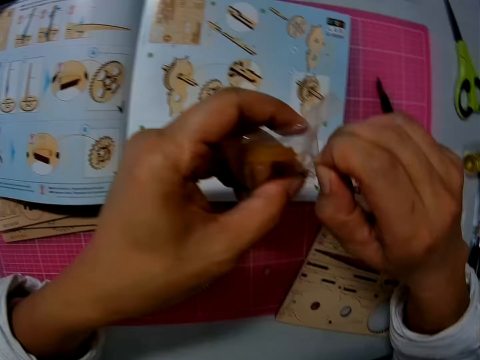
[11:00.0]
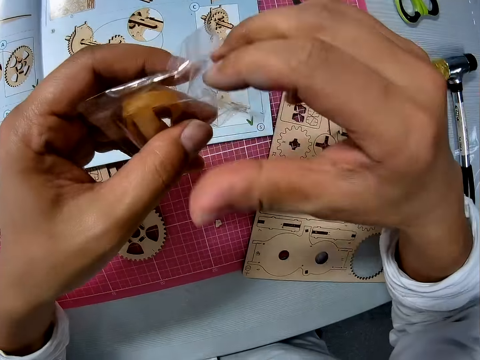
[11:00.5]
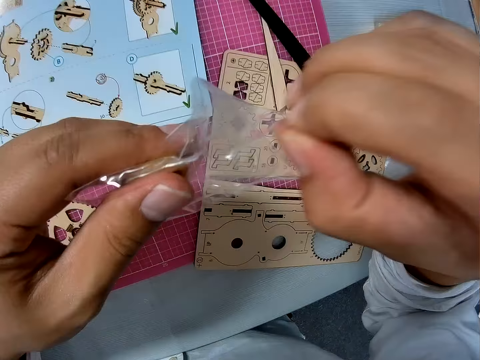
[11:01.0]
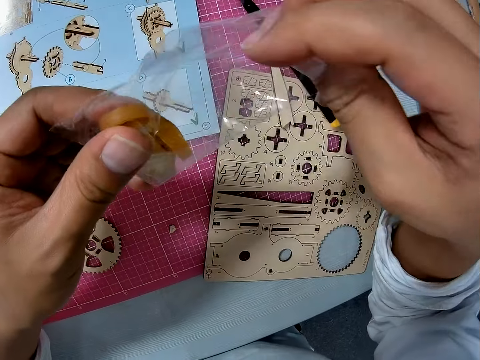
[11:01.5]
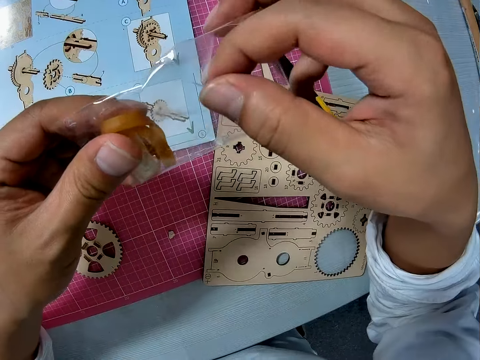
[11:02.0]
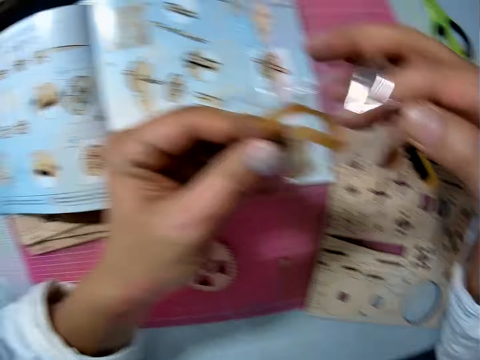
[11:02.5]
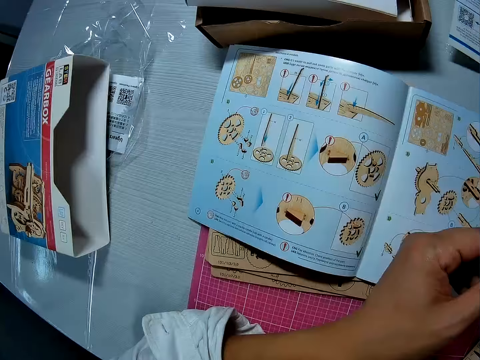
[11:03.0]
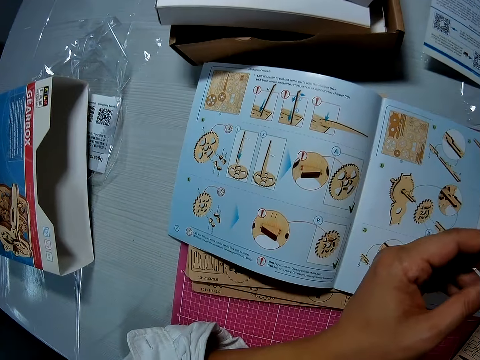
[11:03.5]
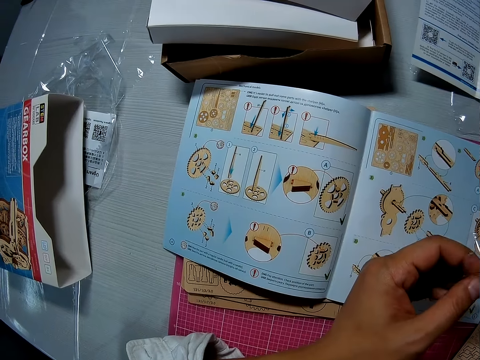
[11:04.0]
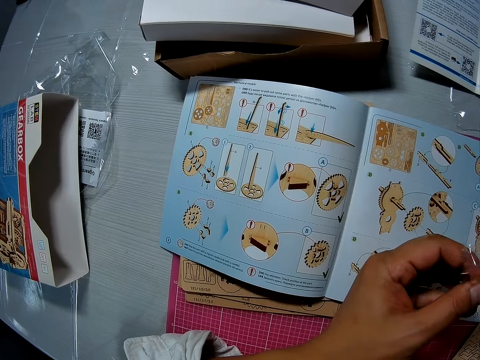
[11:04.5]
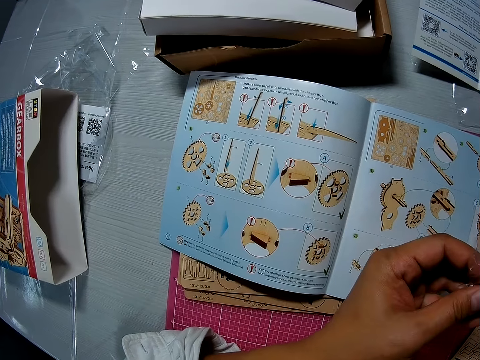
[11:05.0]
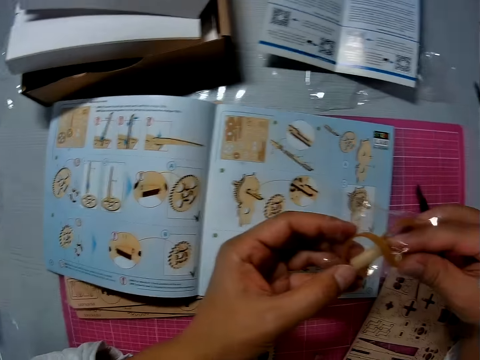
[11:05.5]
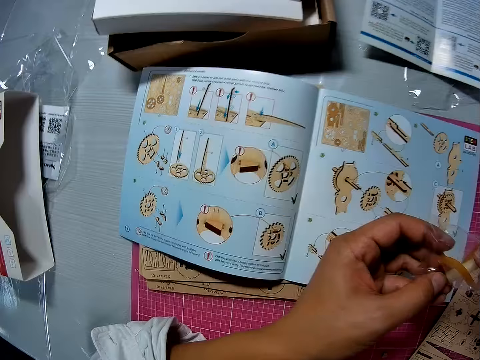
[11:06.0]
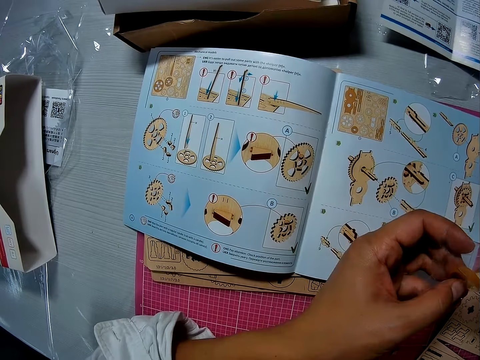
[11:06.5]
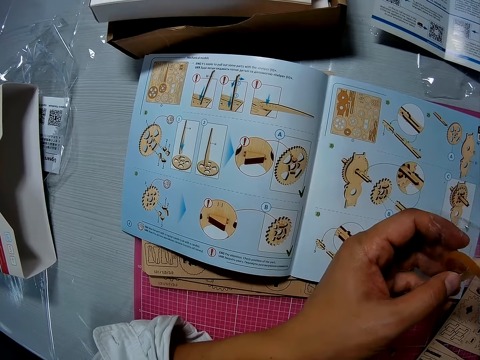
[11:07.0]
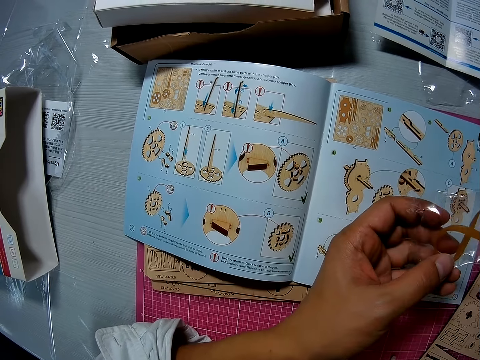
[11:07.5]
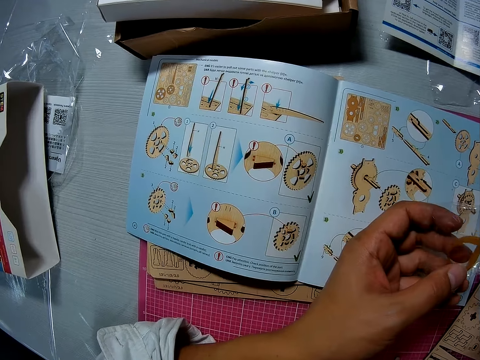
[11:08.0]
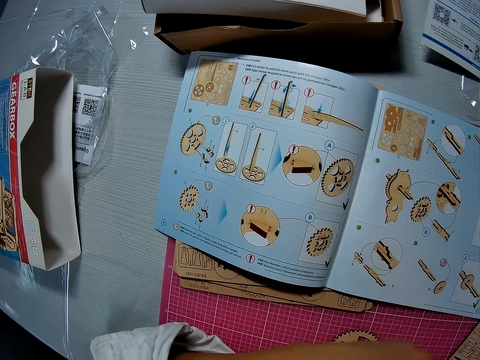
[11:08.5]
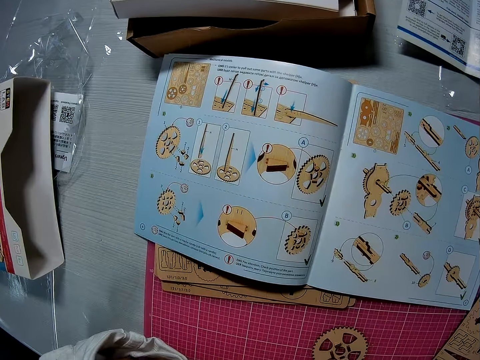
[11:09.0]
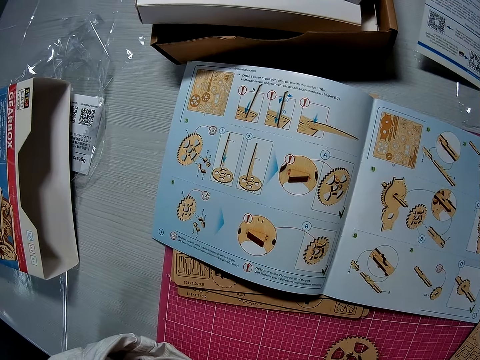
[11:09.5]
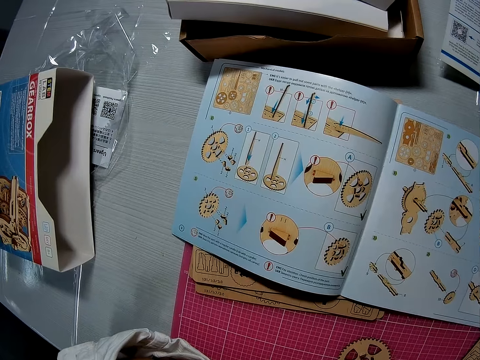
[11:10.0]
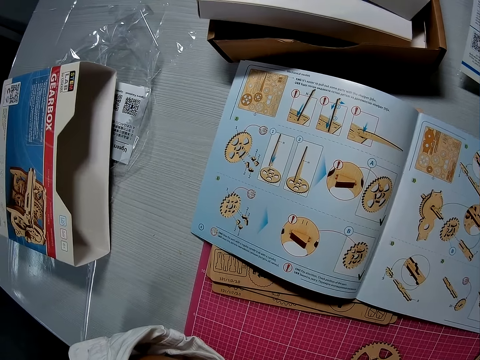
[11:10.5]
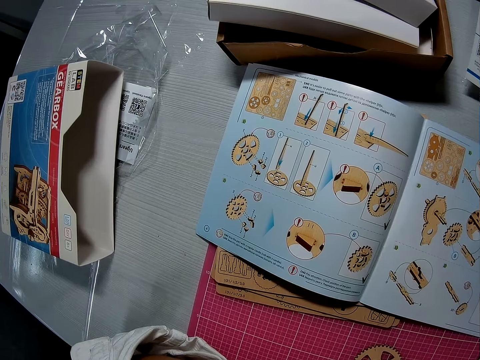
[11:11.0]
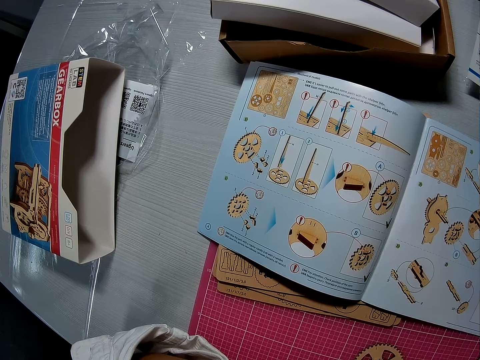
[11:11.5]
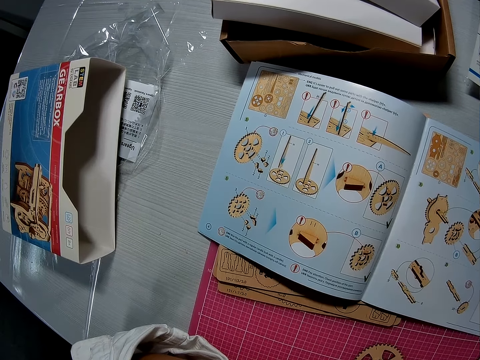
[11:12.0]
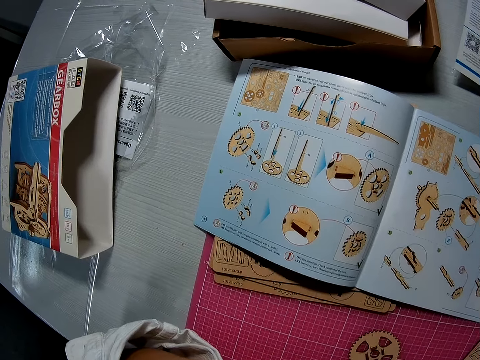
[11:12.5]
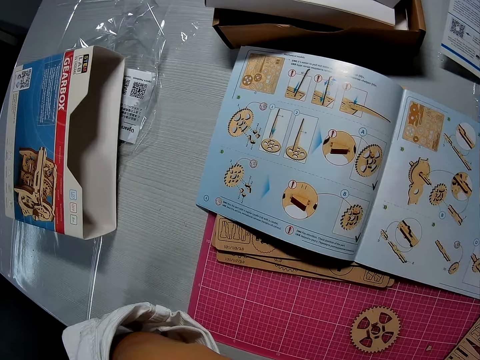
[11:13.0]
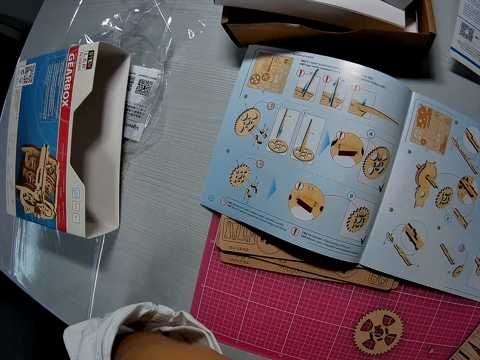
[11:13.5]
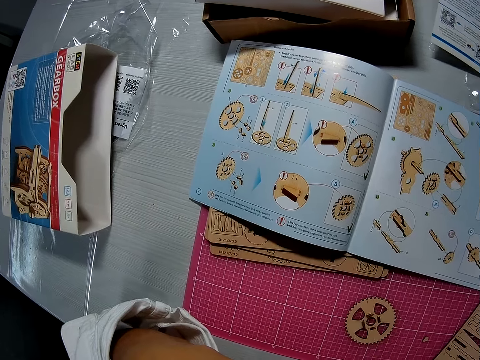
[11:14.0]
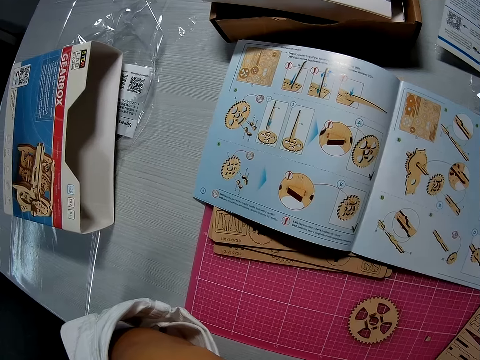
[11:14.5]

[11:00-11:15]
The camera wearer removes the gear model. They go through the manual on the table. They drop the sachet. They hold the gear model.

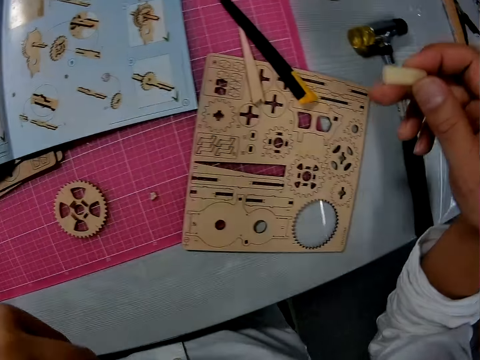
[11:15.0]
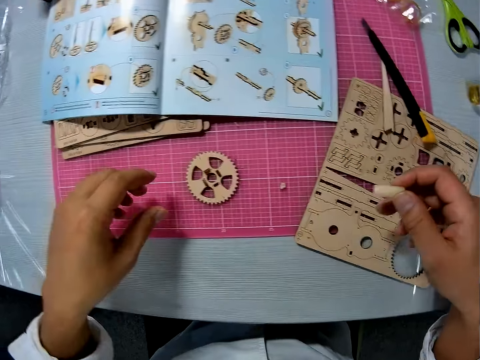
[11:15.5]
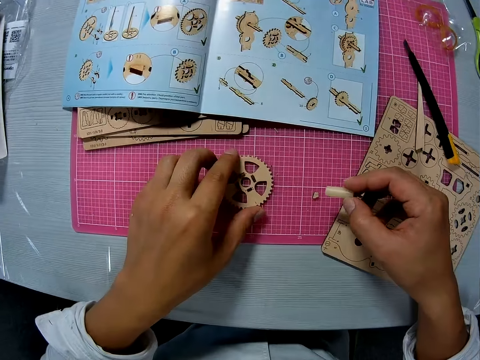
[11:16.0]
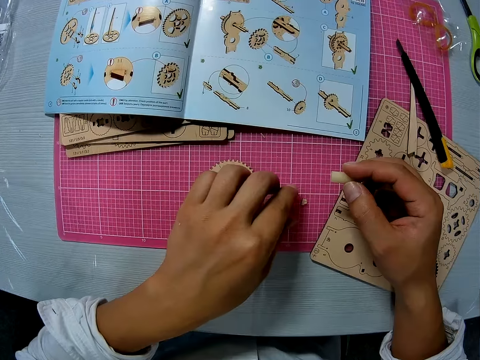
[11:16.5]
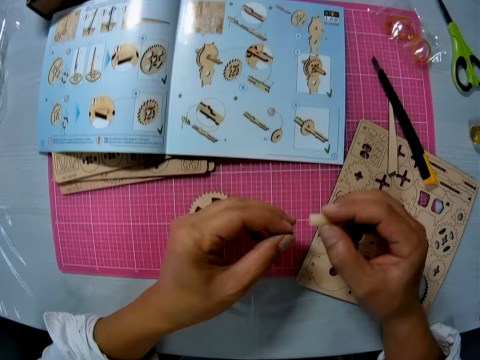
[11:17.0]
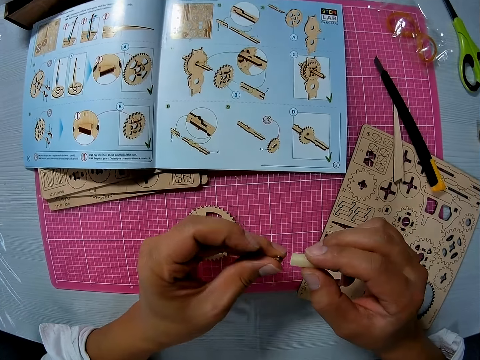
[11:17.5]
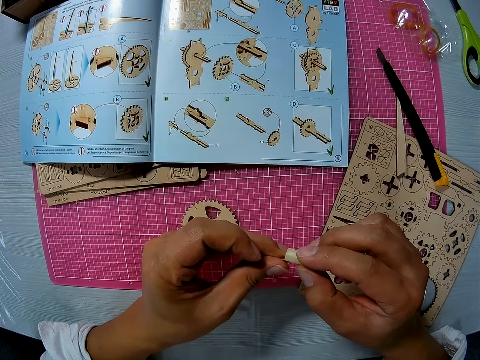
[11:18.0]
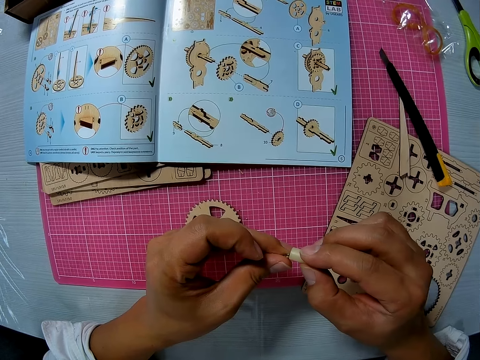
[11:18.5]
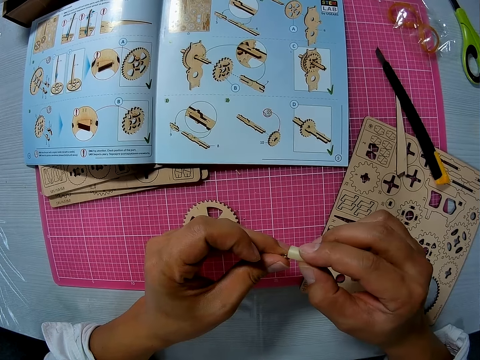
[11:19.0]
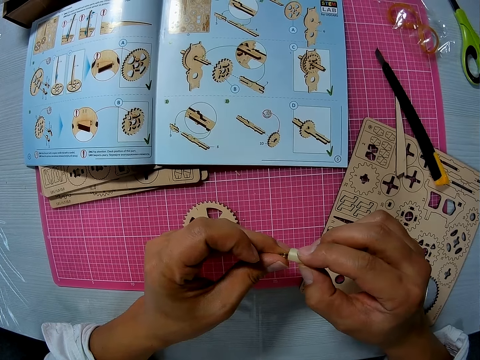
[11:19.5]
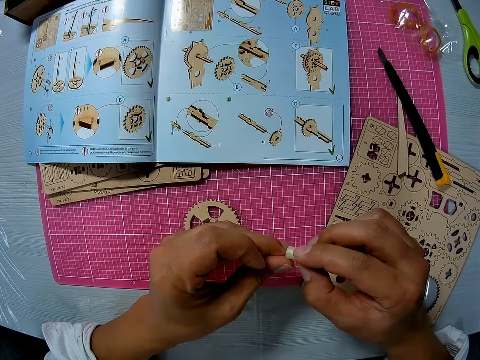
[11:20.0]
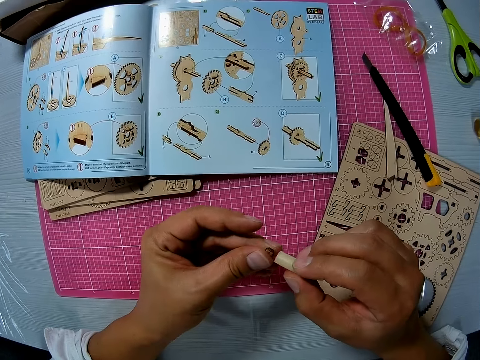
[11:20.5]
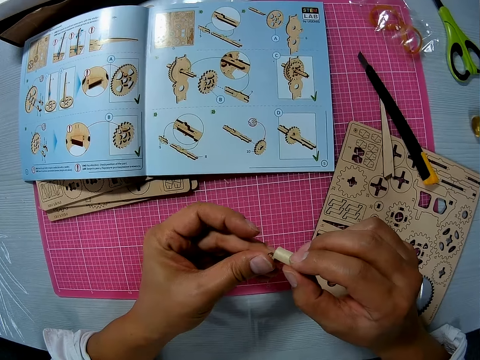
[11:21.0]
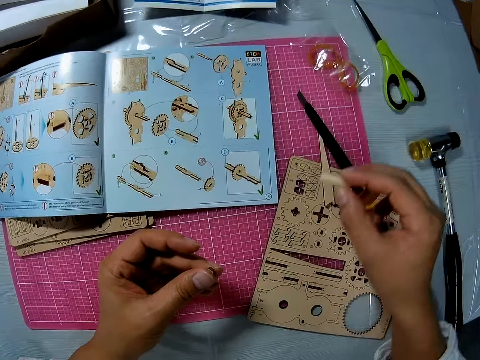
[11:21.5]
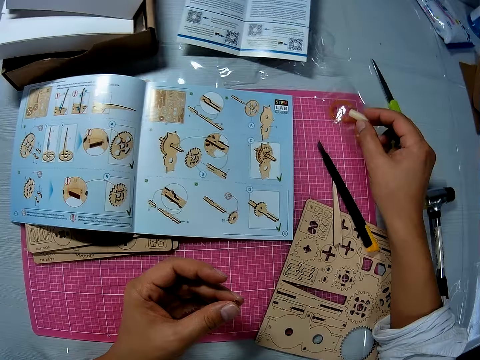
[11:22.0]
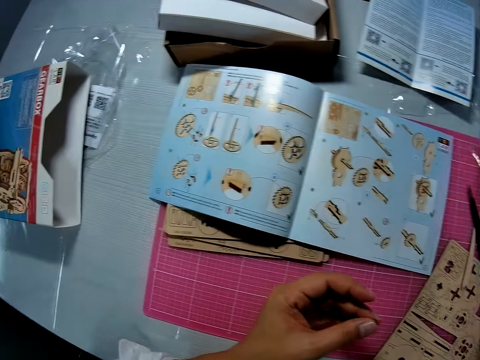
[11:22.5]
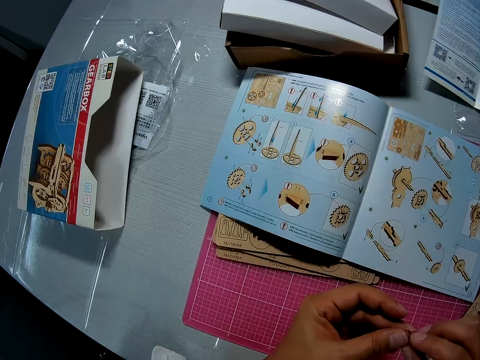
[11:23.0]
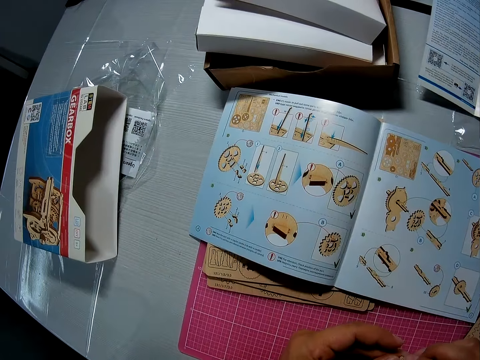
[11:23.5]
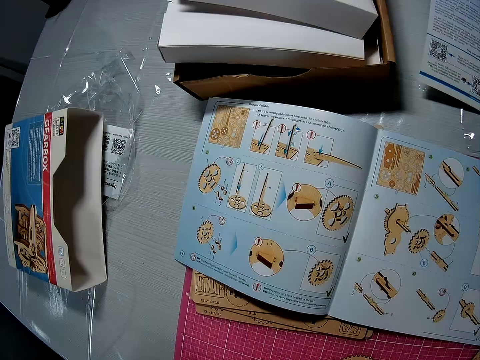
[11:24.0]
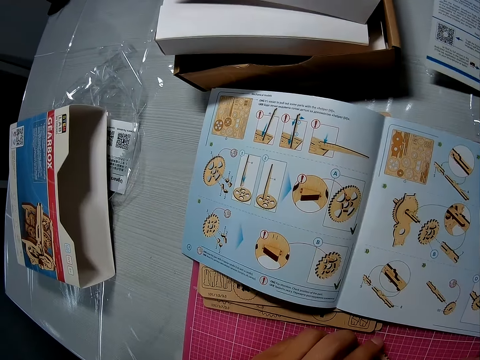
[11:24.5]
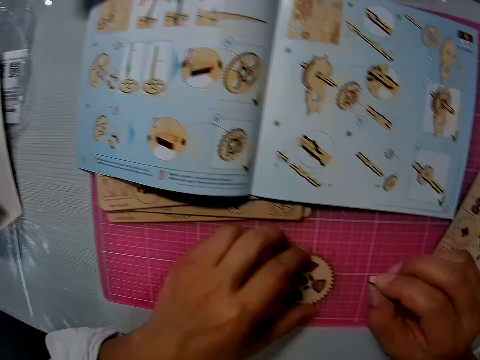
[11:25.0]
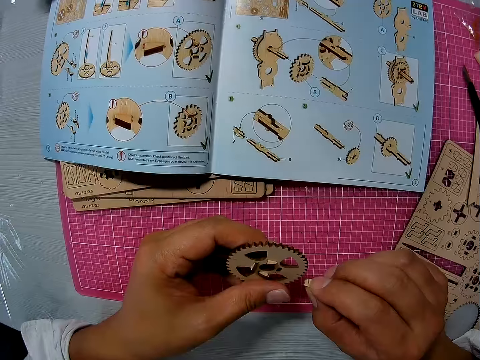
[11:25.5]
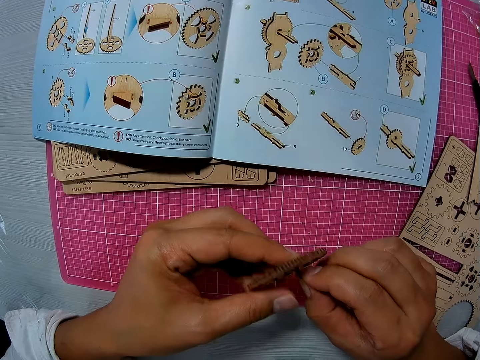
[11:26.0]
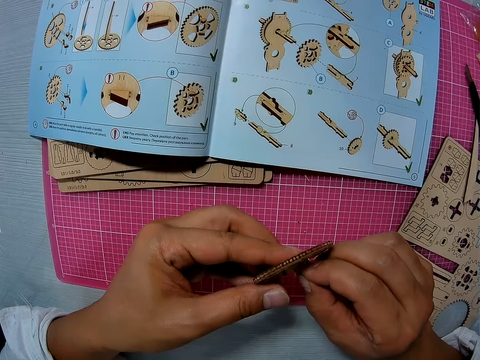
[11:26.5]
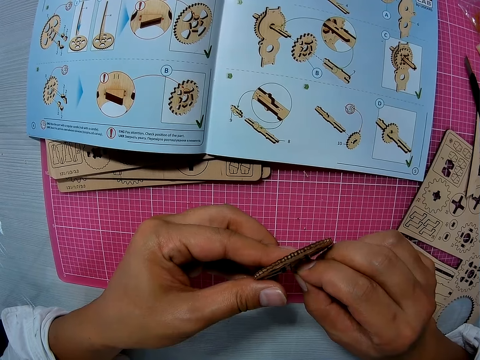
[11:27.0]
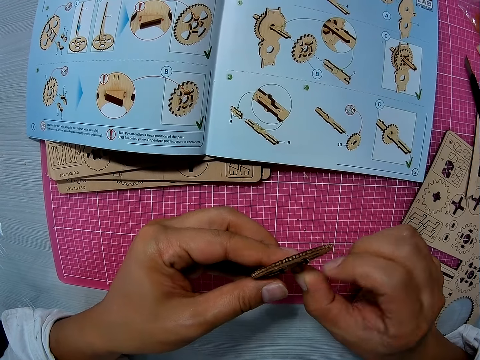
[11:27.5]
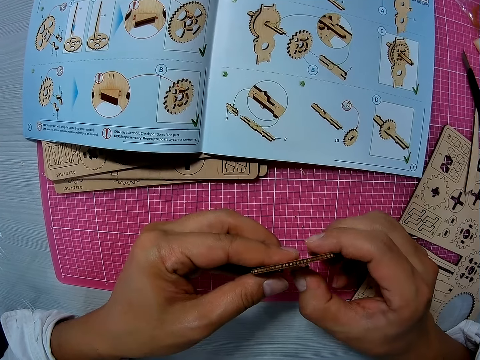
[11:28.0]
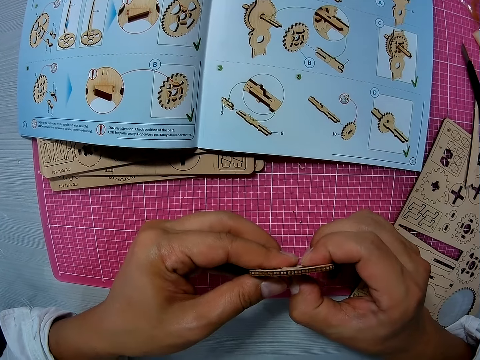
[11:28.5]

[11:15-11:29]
The camera wearer picks up the gear model material. He holds the tiny white plastic plug close to the tiny piece in his left hand. He sharpens the gear material. He drops the tiny white plastic plug on a nylon on the sheet. He goes through the manual on the table. He picks up the wooden mechanical piece or gear model from the sheet. He fixes a craft material on the gear model. He holds the wooden mechanical piece close to the tiny piece in his right hand.
